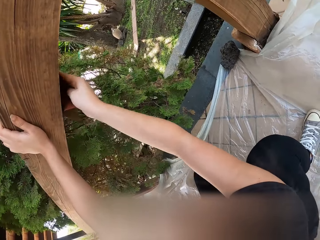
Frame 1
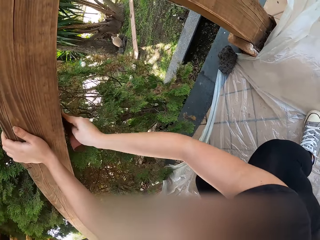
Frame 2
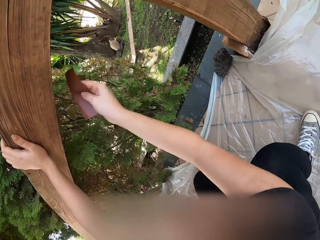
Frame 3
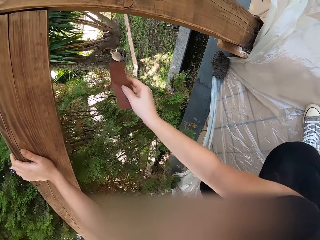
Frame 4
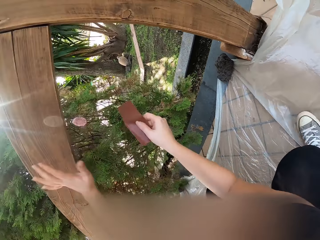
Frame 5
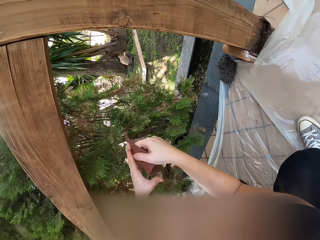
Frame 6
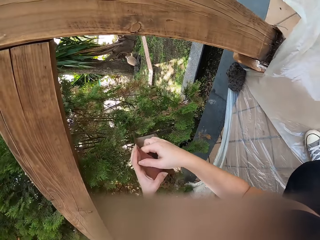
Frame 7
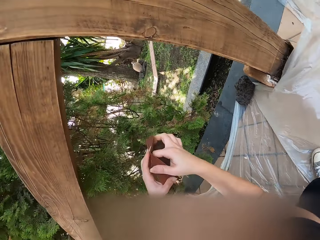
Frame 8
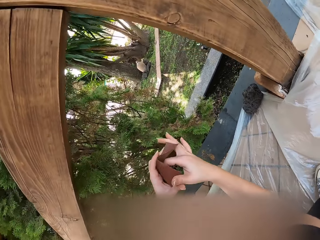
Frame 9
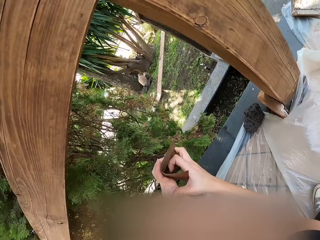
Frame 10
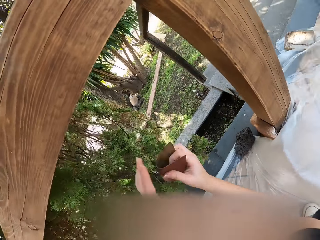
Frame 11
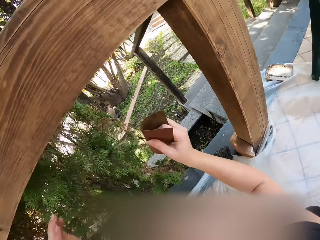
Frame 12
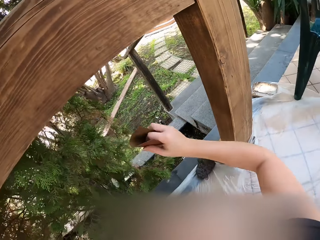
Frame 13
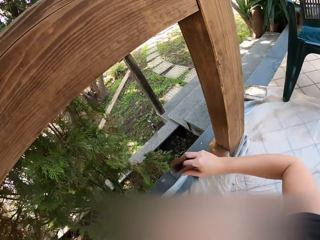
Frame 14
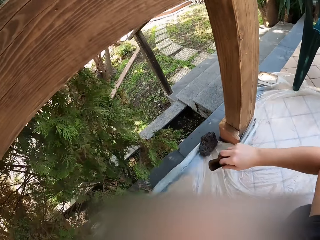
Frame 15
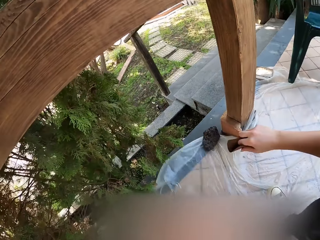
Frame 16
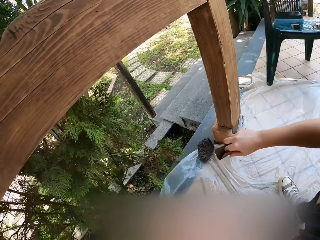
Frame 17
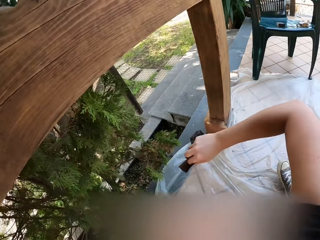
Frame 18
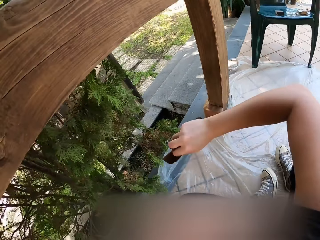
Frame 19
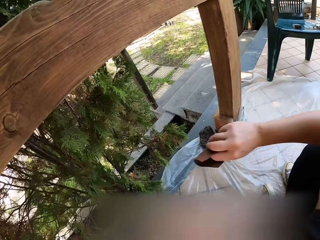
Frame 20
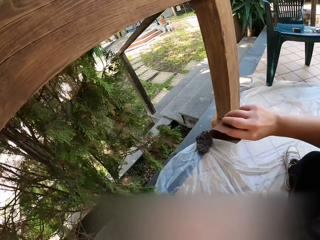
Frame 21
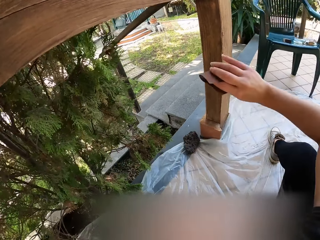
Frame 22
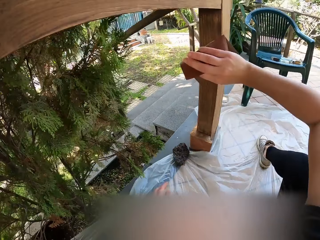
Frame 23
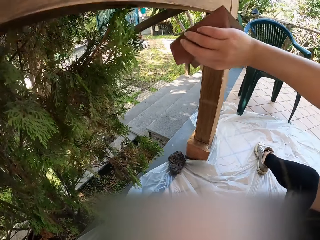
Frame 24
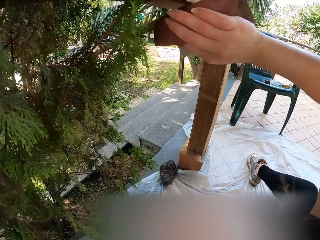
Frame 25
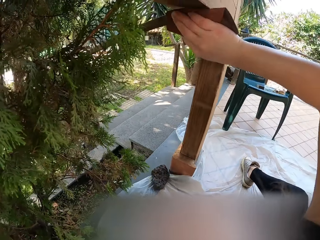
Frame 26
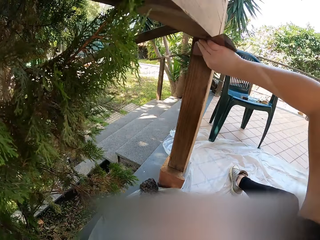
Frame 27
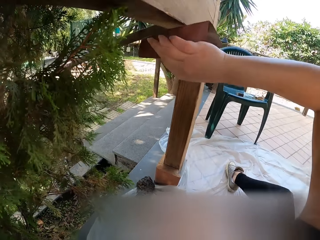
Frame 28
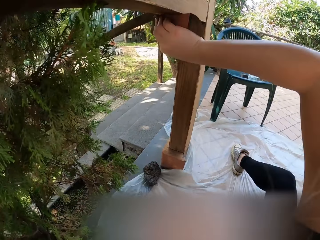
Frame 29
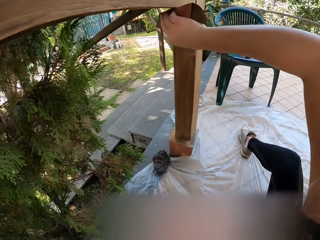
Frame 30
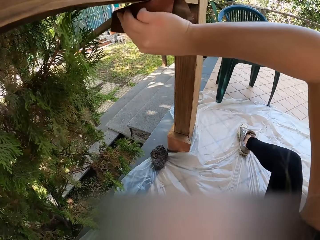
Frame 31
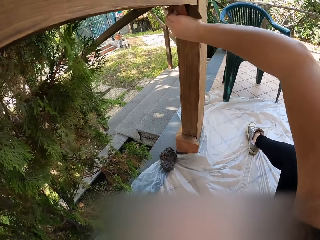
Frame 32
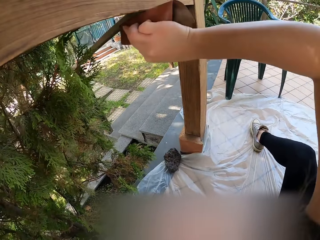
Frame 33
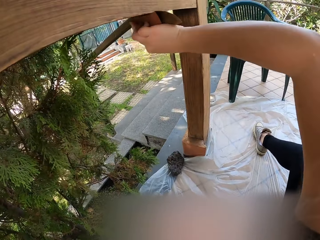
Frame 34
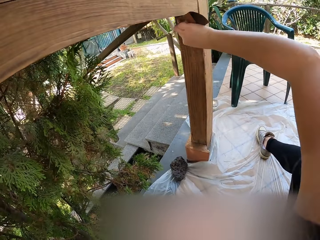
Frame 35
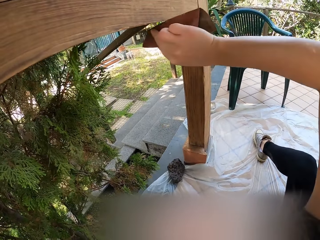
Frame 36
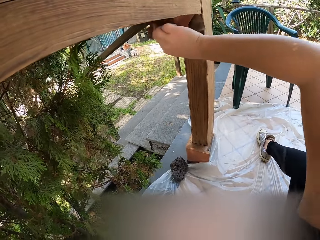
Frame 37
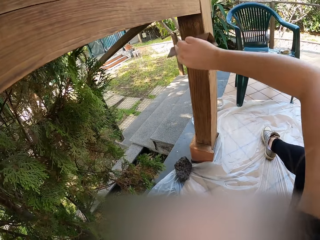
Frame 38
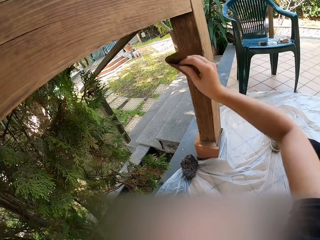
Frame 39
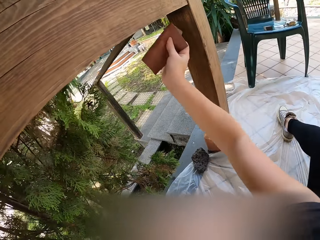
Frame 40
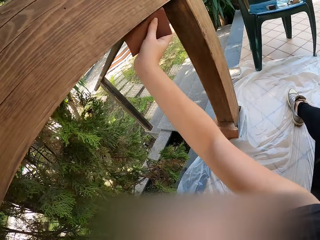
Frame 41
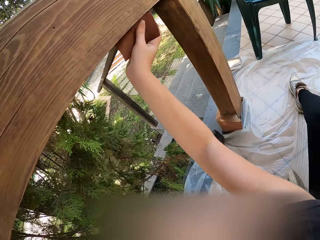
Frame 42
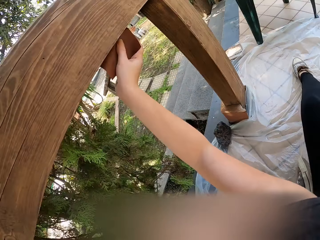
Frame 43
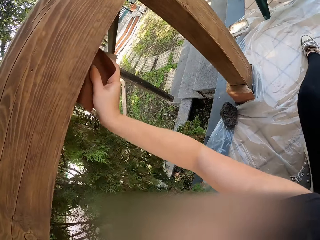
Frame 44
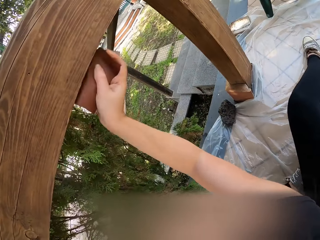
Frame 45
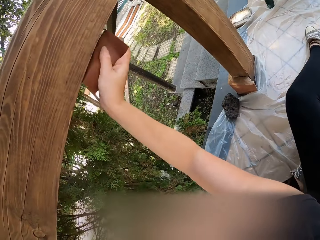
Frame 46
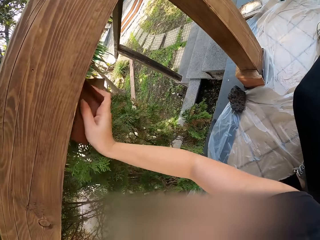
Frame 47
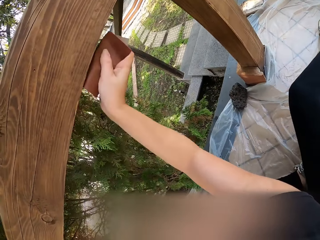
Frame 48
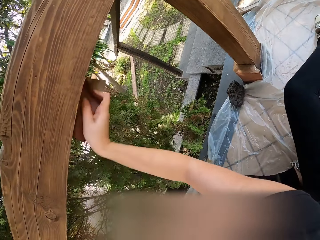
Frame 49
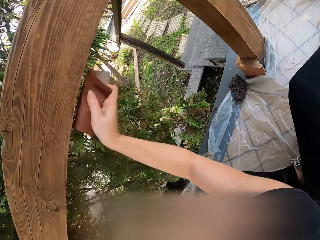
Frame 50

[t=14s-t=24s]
The camera wearer holds the sandpaper. They fold the chair. They hold the sandpaper. They move on the floor with the sandpaper. They clean the wood with the sandpaper.

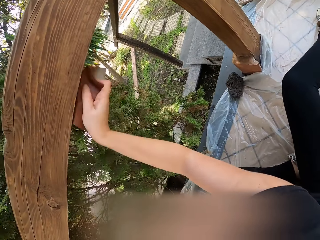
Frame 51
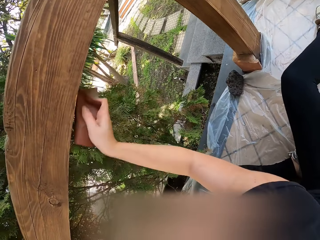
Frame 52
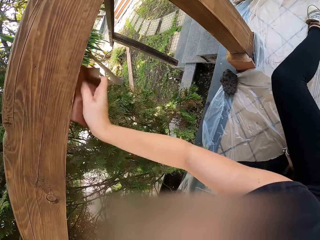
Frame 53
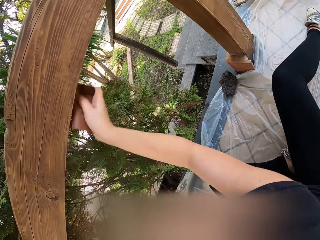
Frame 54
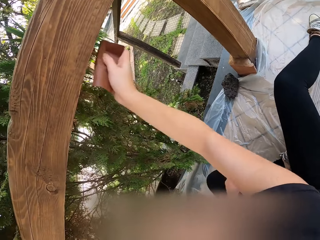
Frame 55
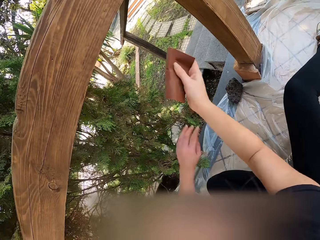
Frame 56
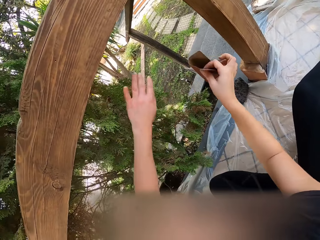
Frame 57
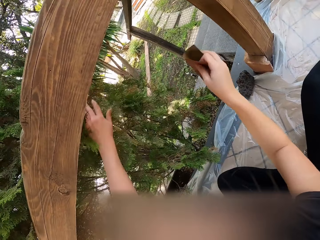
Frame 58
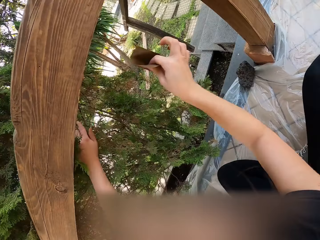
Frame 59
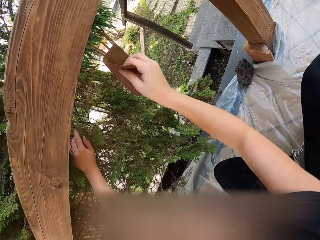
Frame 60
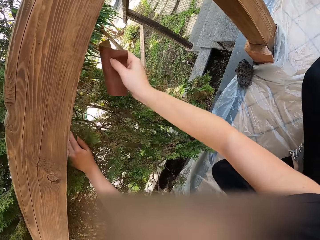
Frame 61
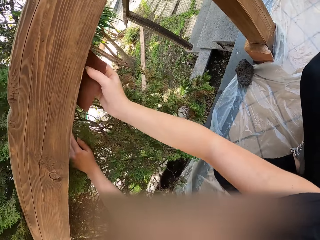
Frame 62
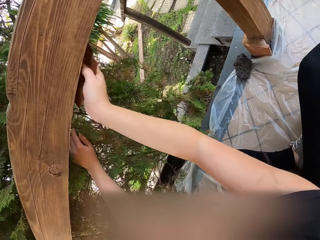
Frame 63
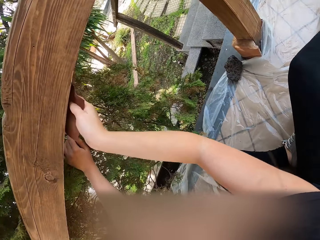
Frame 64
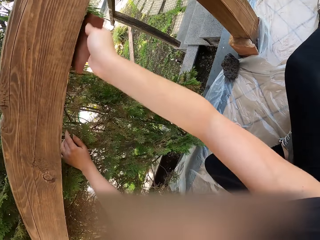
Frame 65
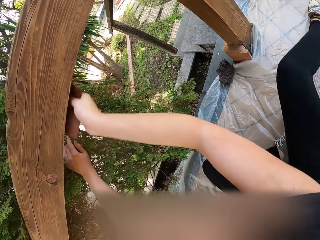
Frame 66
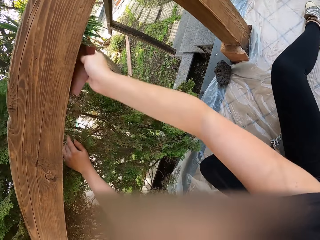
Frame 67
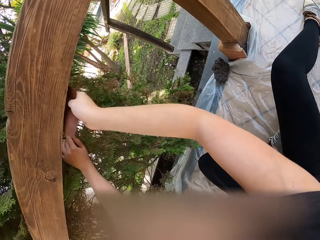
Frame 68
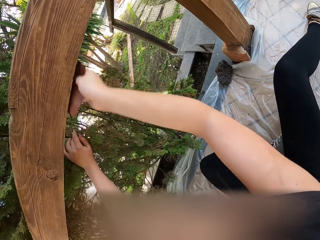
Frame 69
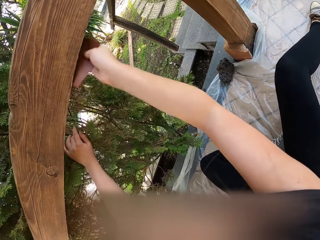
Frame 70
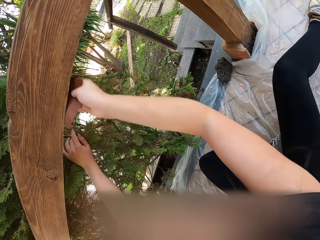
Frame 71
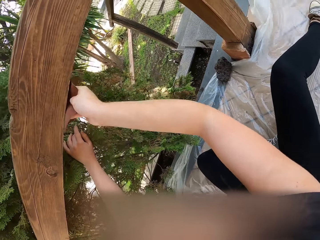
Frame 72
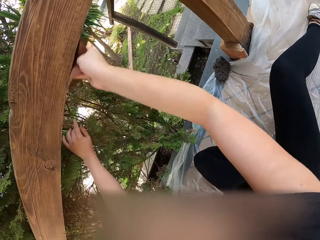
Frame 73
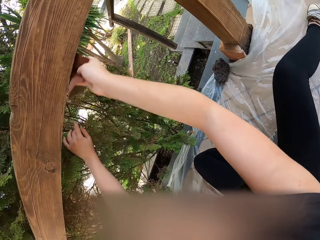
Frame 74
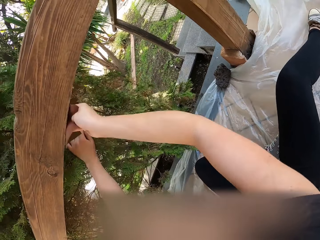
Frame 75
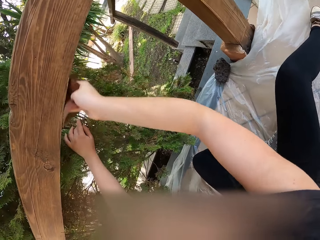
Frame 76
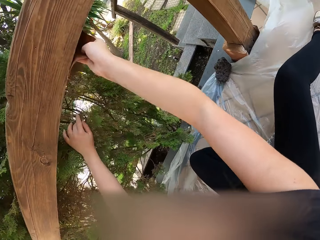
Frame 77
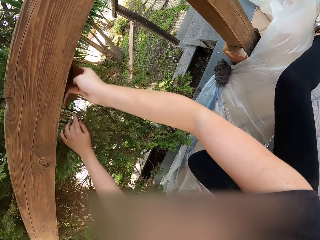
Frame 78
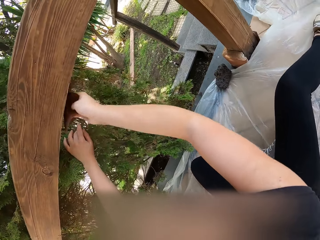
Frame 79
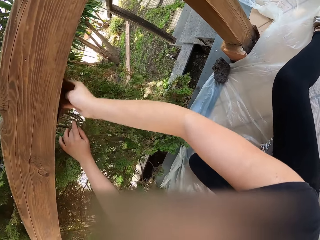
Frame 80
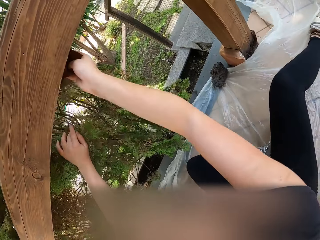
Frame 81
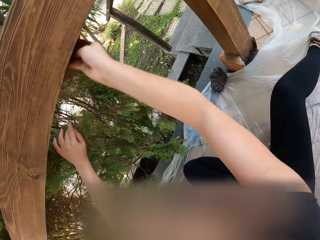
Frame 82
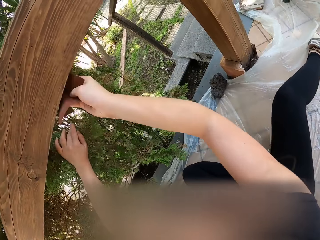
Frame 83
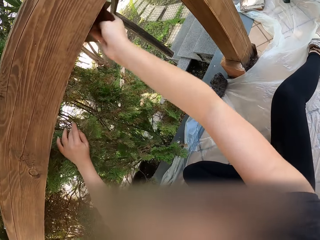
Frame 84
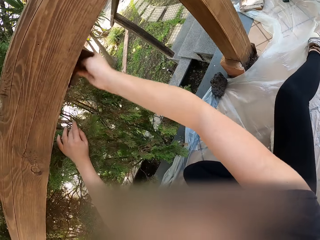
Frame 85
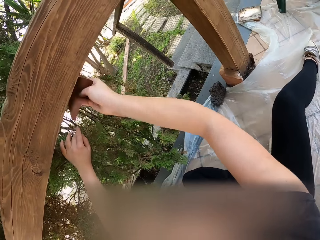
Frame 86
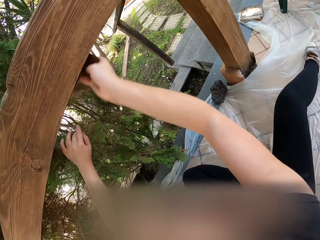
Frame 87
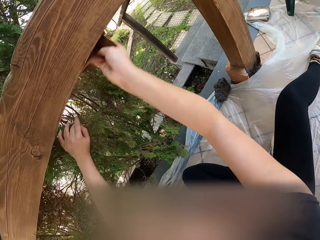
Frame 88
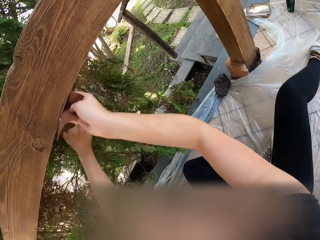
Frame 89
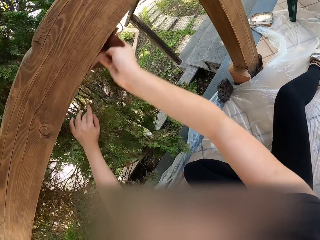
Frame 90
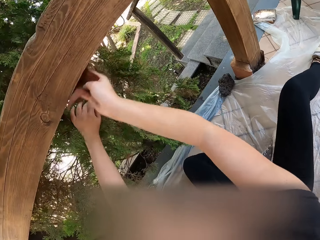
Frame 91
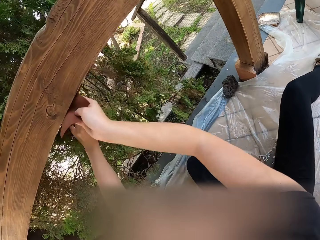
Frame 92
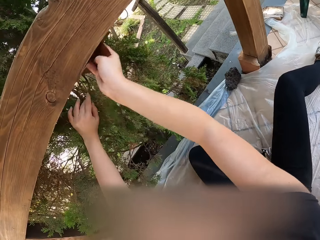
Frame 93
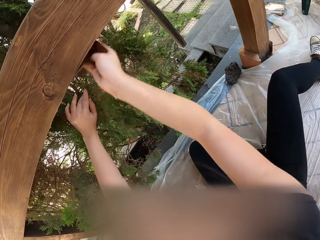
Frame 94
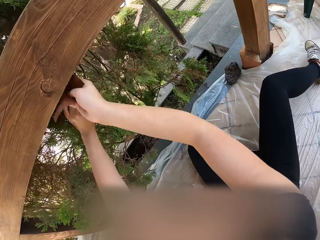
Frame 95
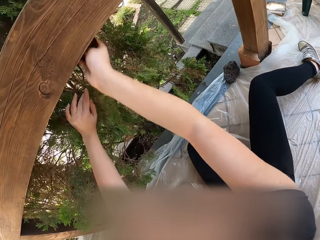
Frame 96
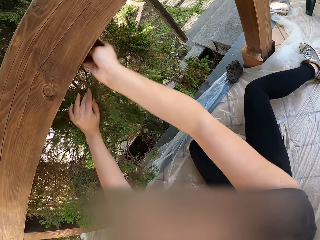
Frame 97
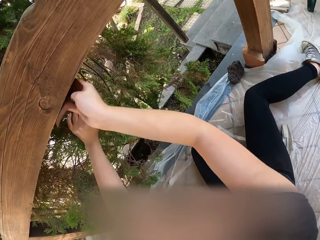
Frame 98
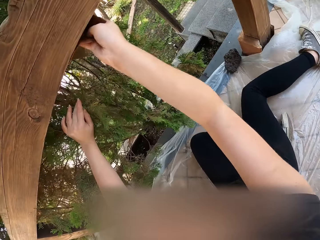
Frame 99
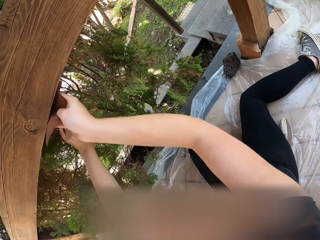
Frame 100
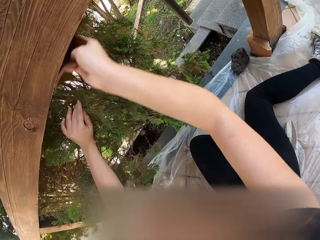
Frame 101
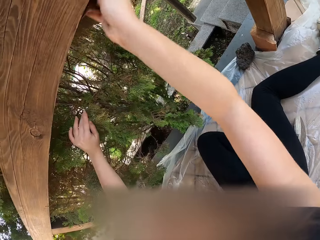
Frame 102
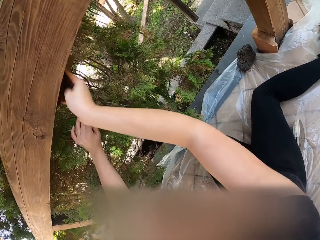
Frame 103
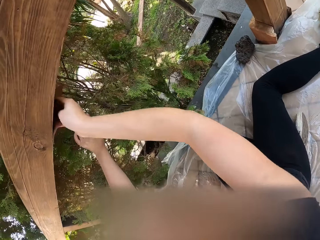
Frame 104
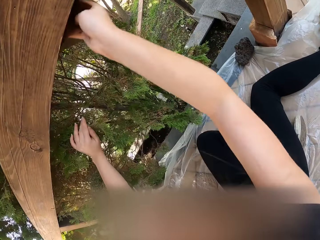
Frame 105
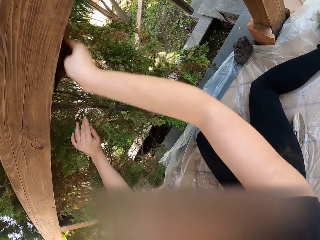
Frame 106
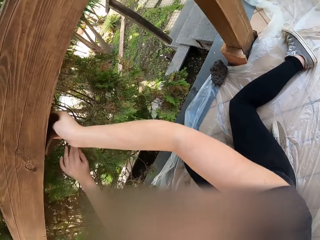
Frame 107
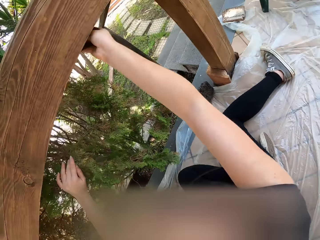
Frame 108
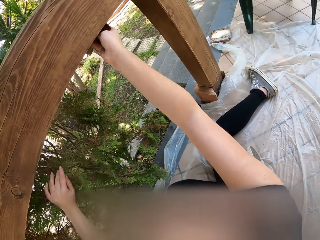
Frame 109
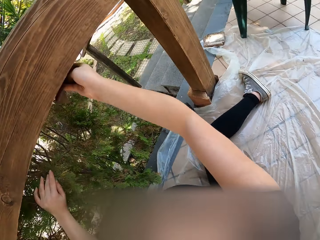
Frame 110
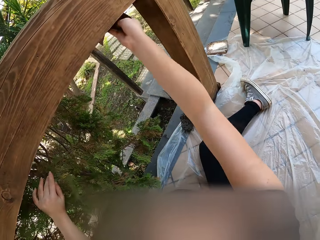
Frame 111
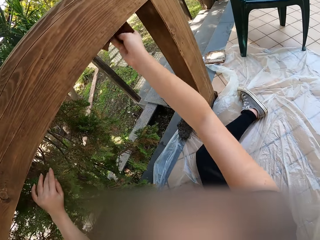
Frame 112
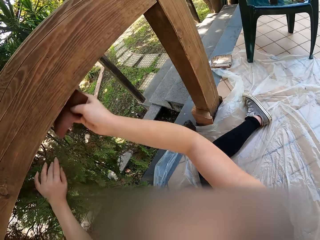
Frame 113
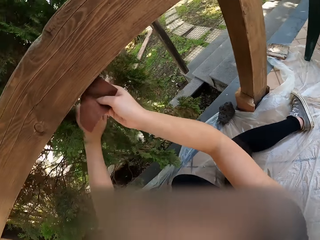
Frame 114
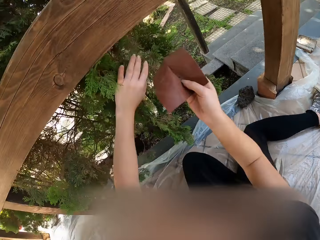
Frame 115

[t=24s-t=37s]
The camera wearer moves the leaves with the hand. They smoothen the wood.
